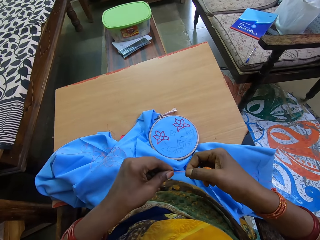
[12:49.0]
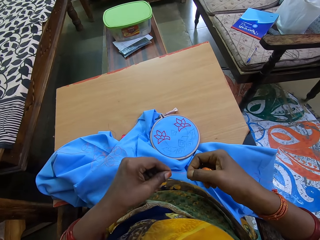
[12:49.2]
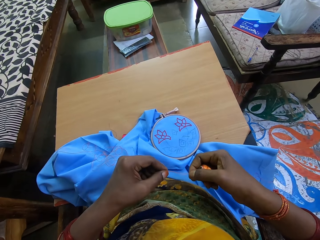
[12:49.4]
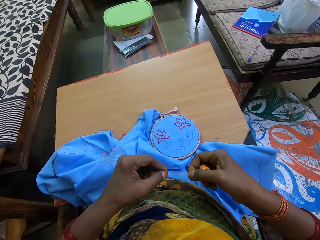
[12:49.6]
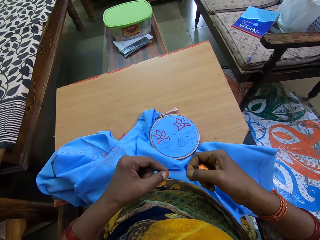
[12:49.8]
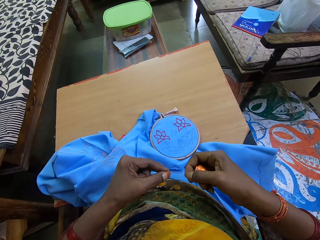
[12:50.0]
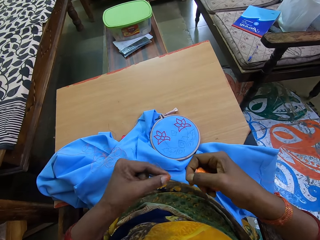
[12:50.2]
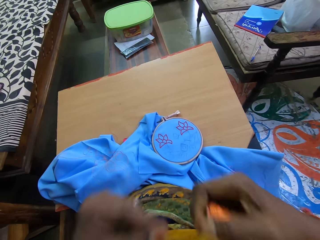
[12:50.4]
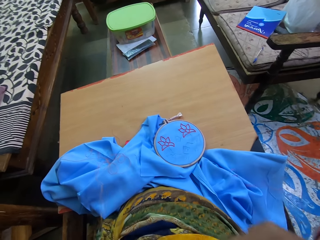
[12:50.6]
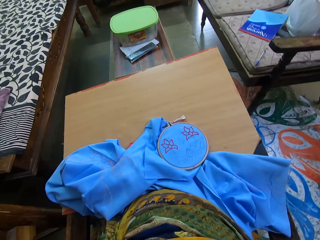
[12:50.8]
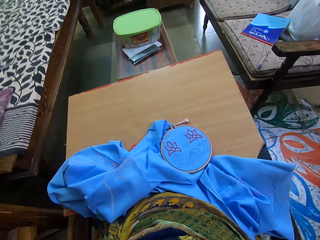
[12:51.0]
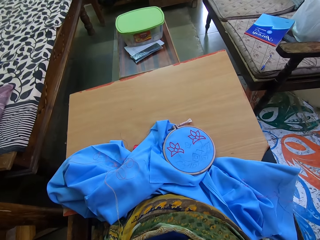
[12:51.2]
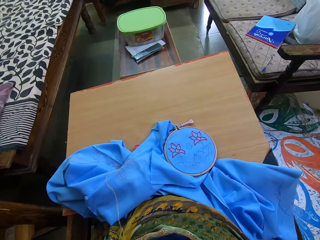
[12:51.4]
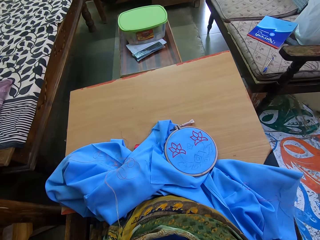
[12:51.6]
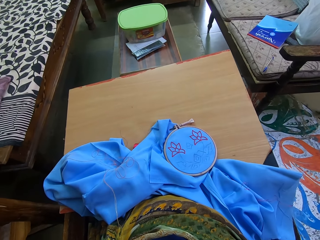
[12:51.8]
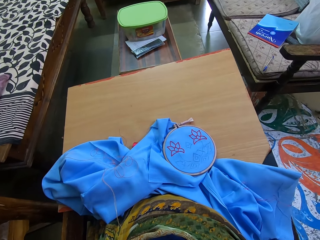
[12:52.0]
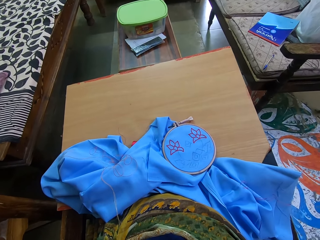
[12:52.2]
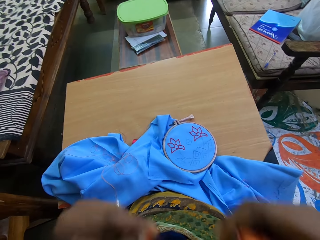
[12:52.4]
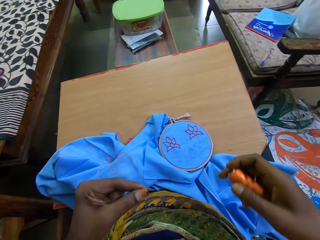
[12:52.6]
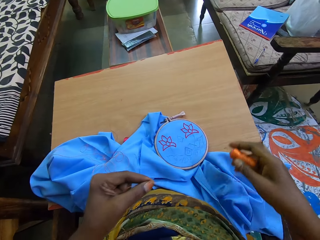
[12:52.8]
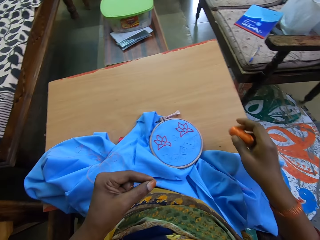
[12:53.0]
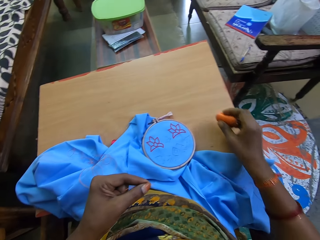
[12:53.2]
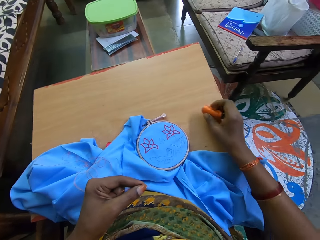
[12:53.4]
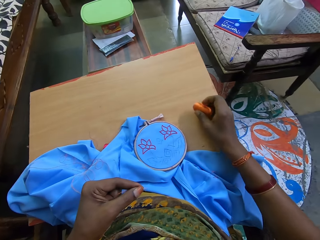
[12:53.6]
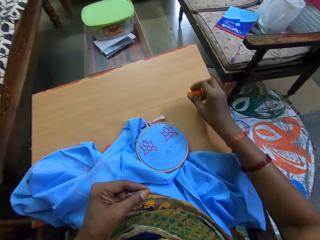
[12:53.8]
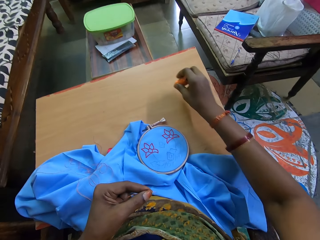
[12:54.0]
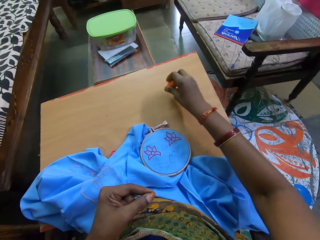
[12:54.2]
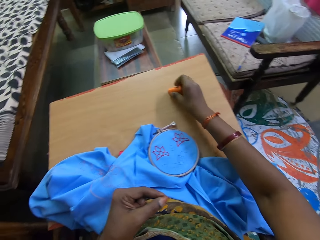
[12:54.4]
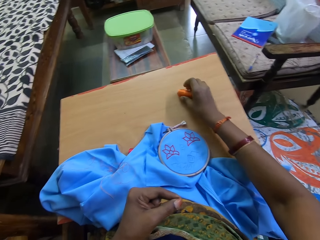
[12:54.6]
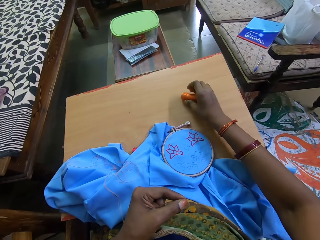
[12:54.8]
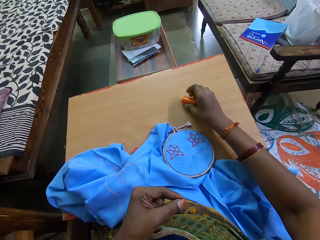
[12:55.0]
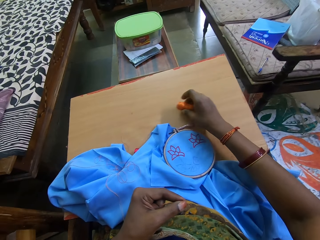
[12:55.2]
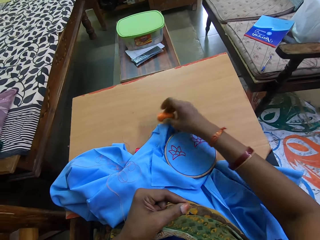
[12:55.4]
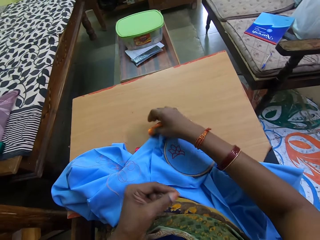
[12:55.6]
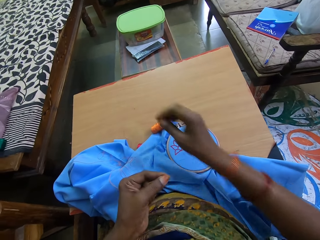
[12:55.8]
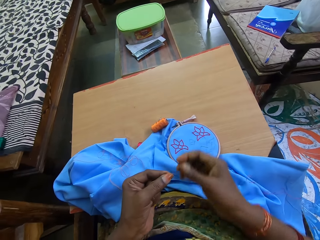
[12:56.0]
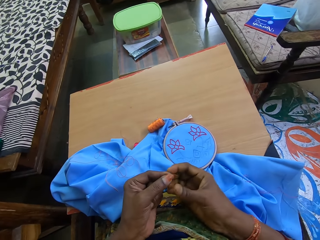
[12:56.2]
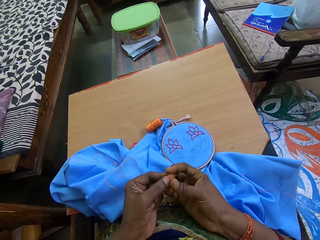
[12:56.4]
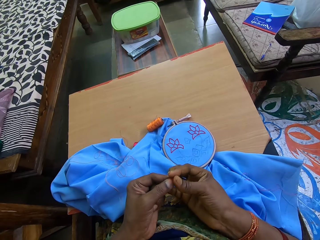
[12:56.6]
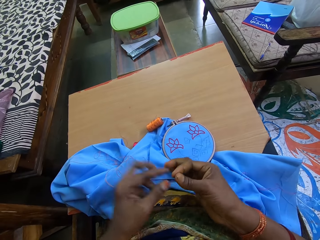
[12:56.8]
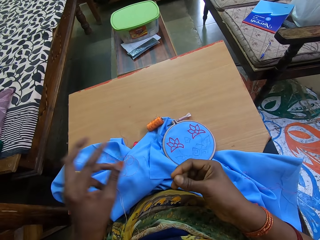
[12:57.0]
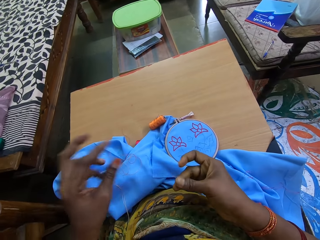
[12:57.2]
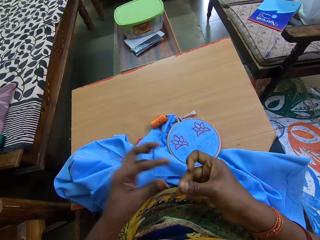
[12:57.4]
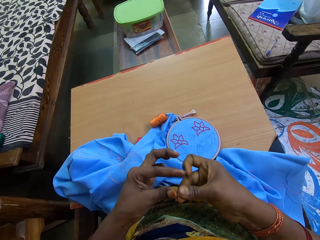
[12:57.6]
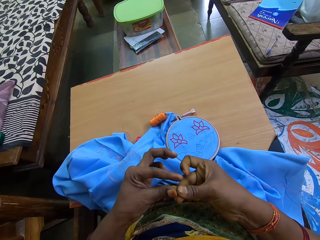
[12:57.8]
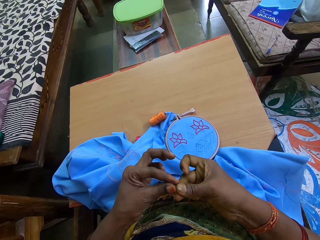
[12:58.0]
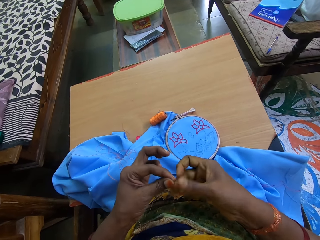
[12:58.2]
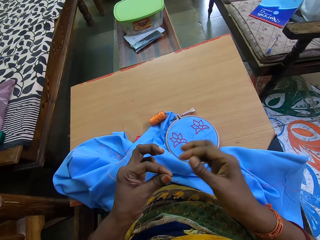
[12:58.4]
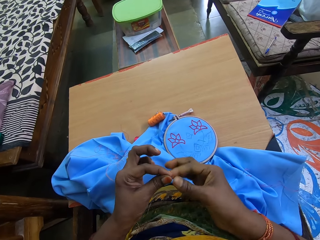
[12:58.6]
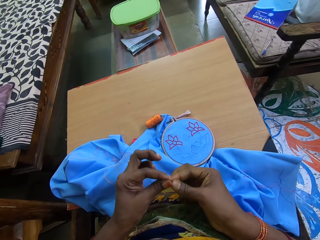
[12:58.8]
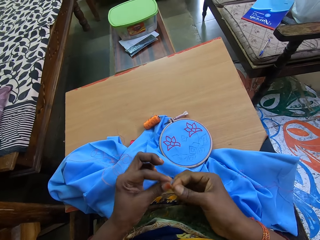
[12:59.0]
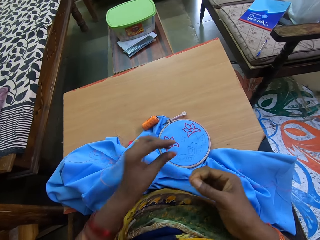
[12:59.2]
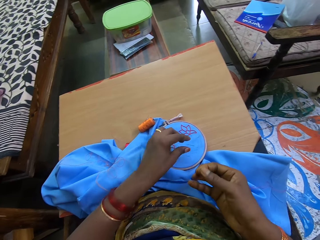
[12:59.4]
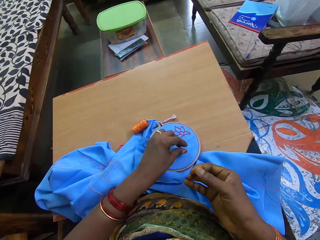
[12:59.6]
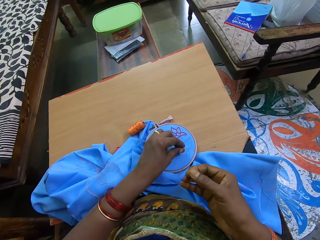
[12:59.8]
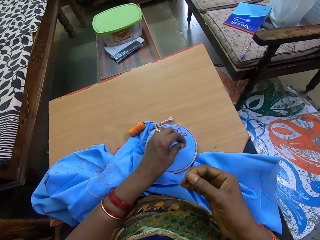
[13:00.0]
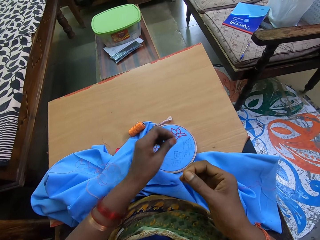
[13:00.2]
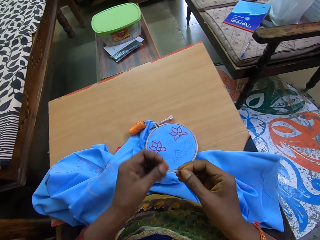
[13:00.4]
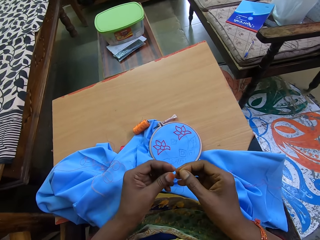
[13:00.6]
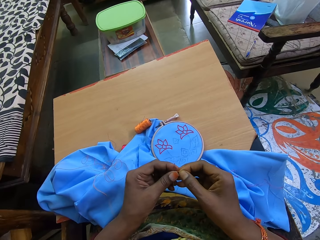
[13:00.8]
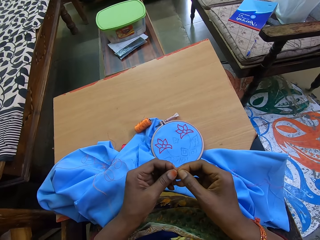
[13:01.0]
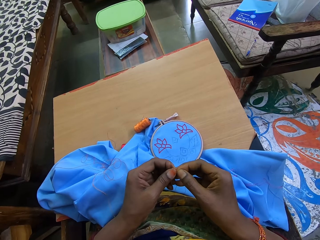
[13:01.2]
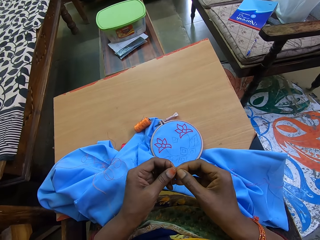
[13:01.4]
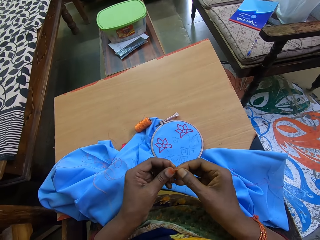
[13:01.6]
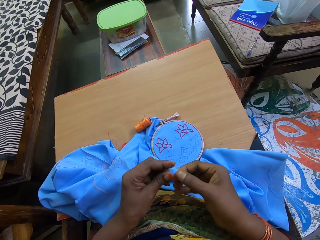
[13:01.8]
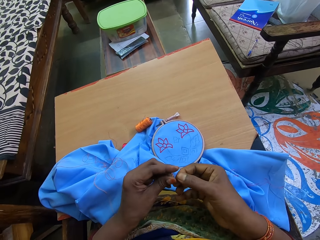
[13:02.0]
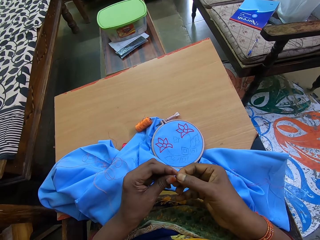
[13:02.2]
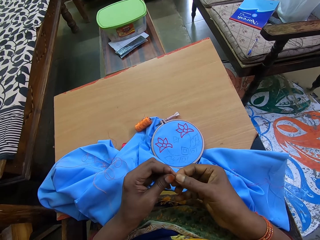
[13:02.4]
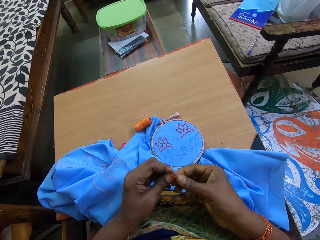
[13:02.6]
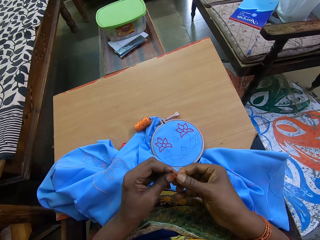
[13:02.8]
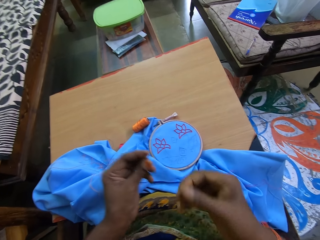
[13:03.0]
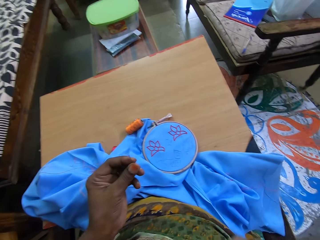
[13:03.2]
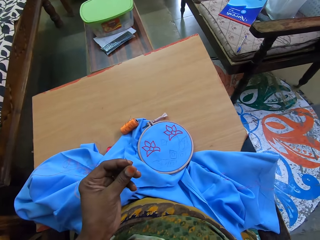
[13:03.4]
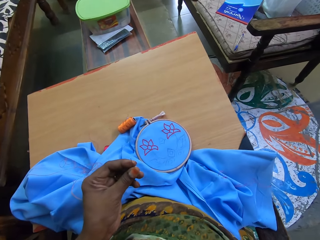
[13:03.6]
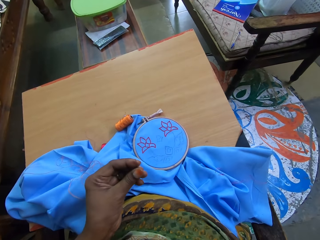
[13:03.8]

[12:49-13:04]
The camera wearer pulls the thread with her hands. She places the spool of thread on the table with her right hand. She moves the spool of thread on the table with her right hand. She holds the thread with her hands. She holds the thread with her left hand. She passes the thread in her left hand to her right hand. She picks the needle from the fabric in the hoop on the table with her left hand. She threads the needle in her left hand with the thread in her right hand.

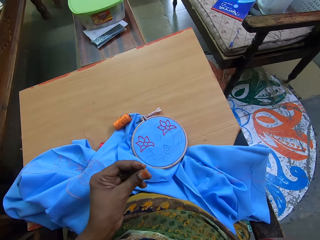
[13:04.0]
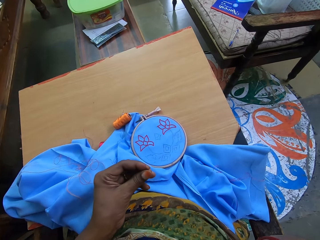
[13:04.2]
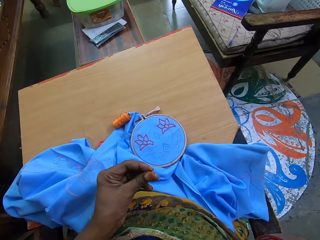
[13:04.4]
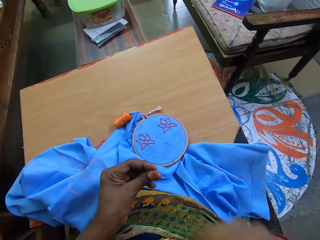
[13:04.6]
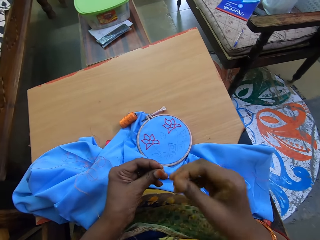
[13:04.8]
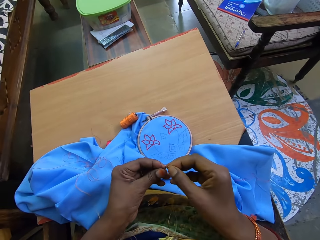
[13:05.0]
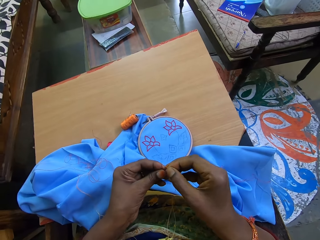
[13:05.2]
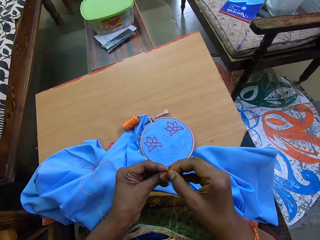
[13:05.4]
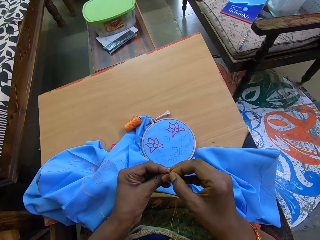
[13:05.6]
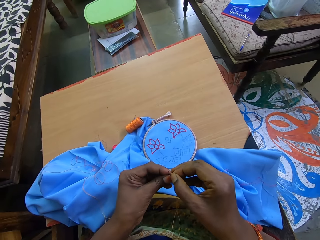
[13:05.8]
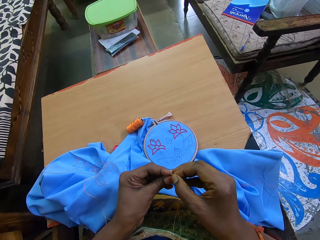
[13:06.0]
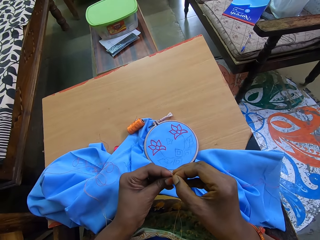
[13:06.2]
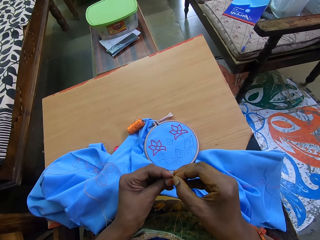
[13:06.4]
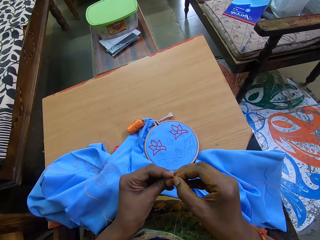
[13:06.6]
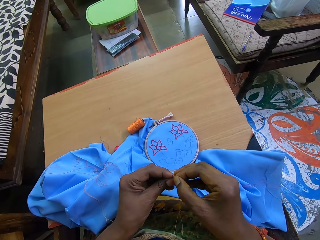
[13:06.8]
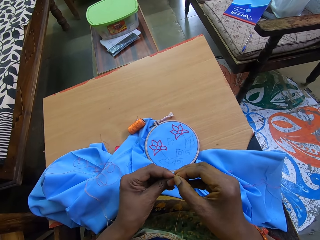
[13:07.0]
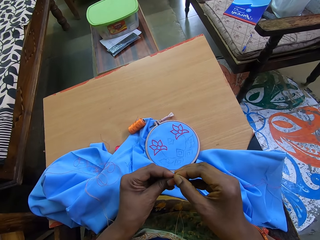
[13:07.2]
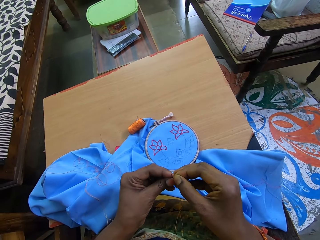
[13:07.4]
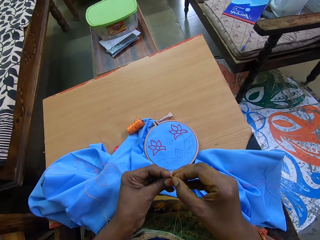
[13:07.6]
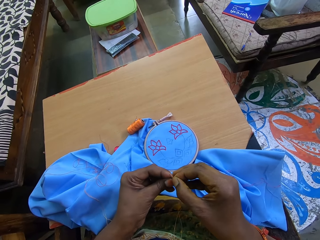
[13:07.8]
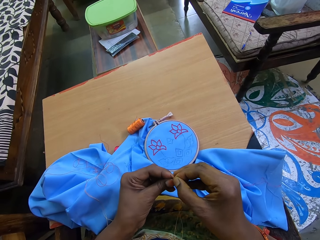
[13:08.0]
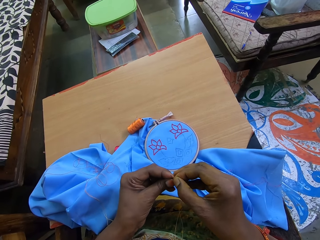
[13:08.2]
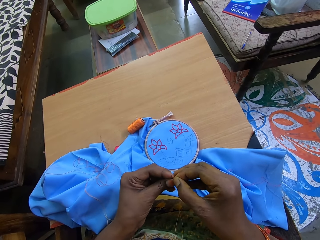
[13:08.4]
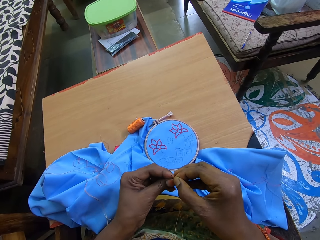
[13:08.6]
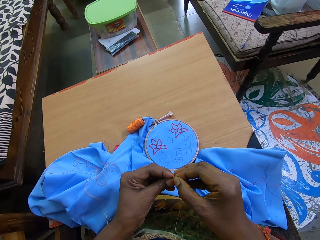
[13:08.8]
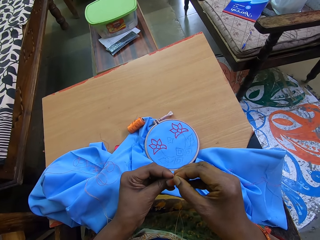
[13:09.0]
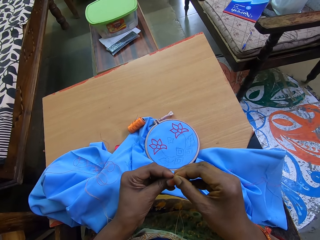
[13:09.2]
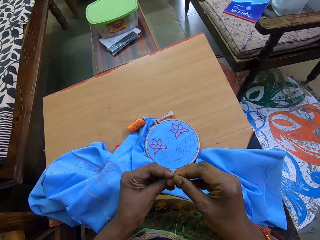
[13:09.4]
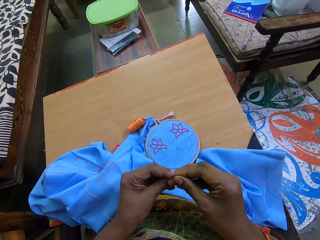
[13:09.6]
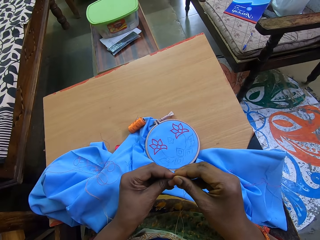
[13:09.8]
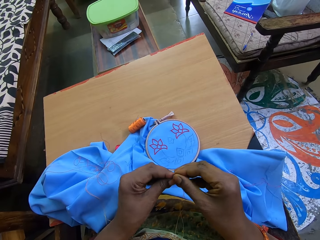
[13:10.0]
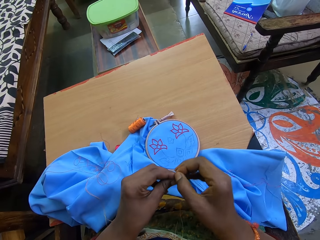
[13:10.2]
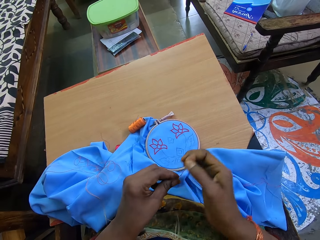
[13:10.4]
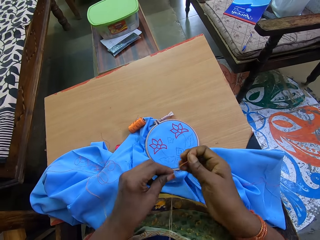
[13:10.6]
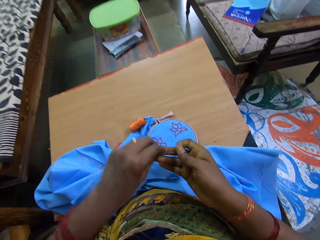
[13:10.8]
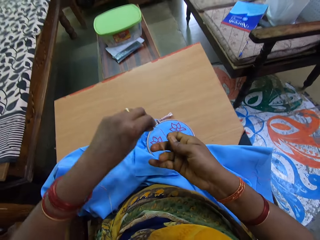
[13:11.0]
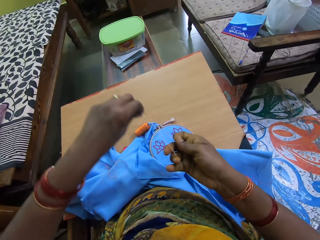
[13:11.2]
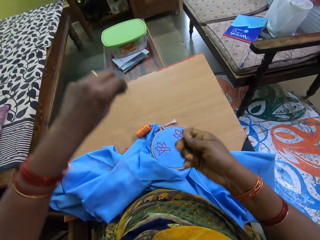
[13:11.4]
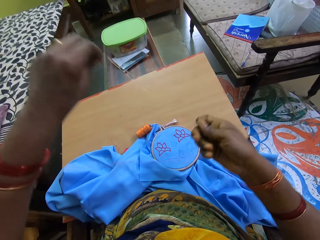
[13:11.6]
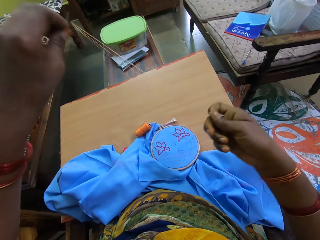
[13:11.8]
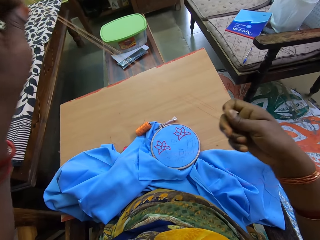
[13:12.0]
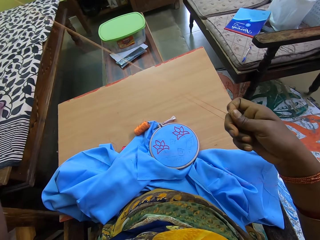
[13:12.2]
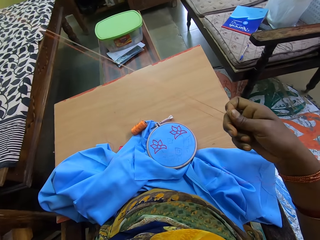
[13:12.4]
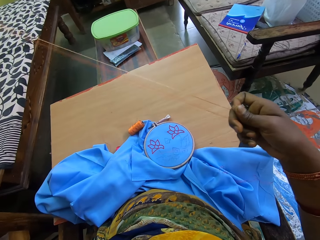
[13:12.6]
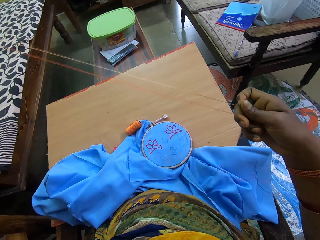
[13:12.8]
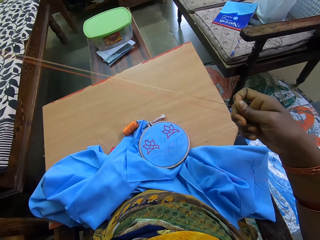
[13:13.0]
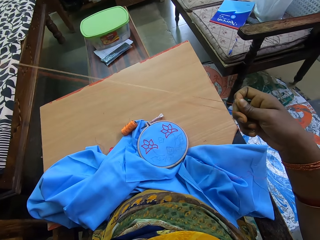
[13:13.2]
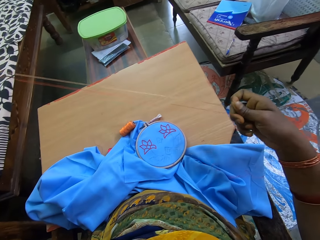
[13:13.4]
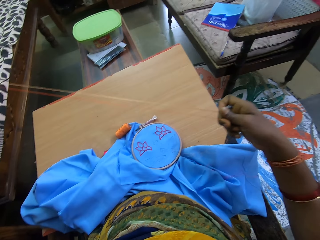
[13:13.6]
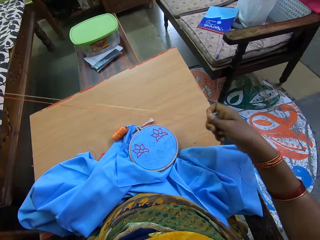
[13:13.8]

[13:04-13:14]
The camera wearer threads the needle in her left hand with the thread in her right hand. She interacts with a man. The camera wearer pulls the thread with her hands.
